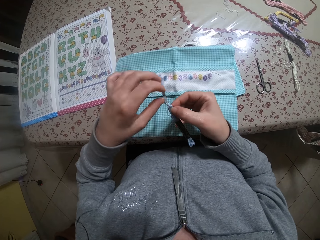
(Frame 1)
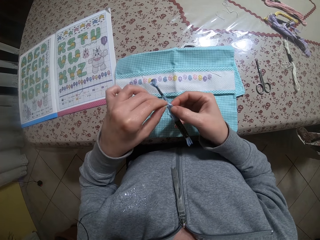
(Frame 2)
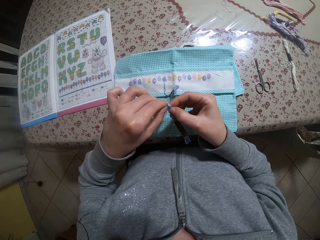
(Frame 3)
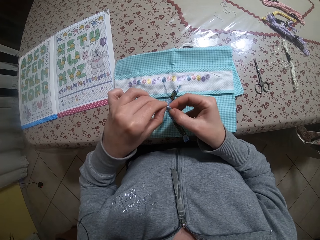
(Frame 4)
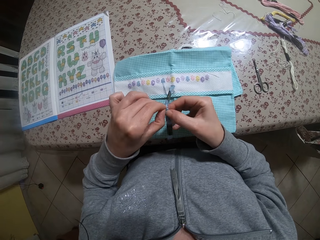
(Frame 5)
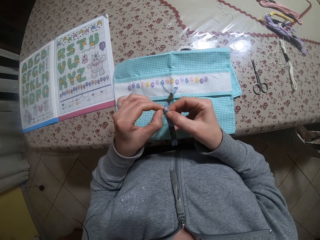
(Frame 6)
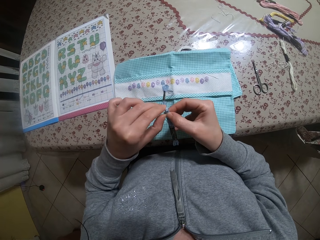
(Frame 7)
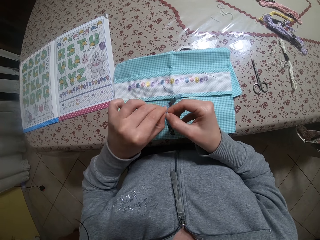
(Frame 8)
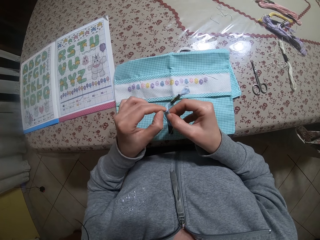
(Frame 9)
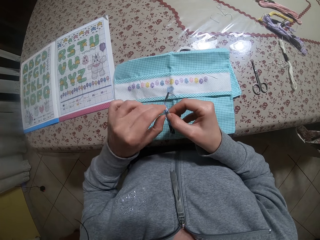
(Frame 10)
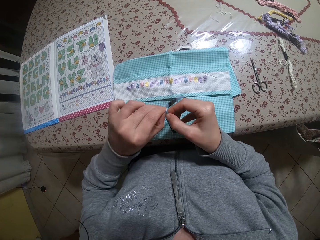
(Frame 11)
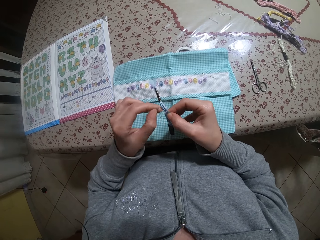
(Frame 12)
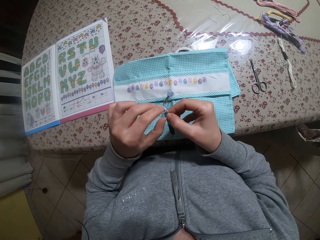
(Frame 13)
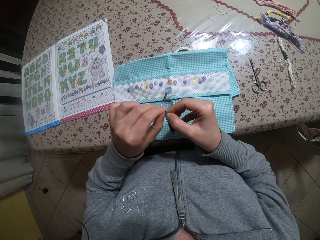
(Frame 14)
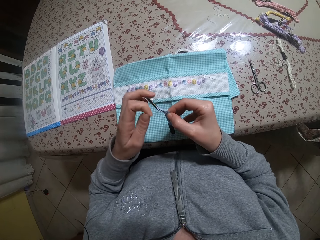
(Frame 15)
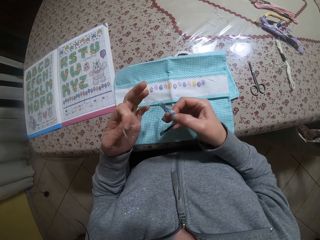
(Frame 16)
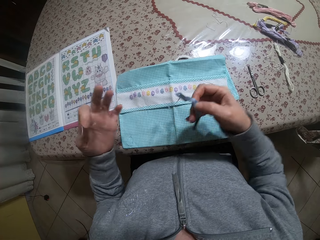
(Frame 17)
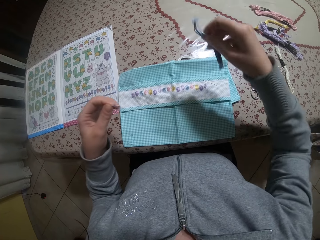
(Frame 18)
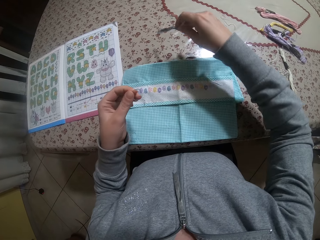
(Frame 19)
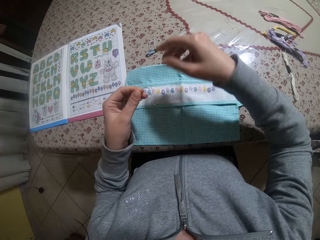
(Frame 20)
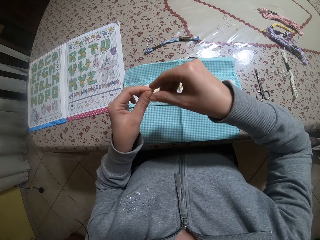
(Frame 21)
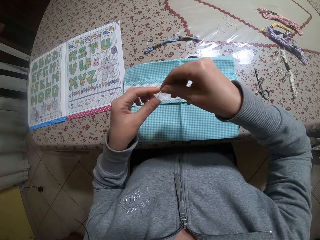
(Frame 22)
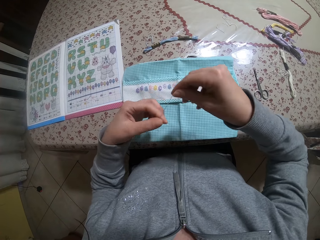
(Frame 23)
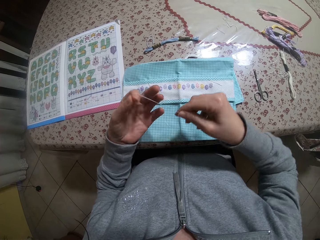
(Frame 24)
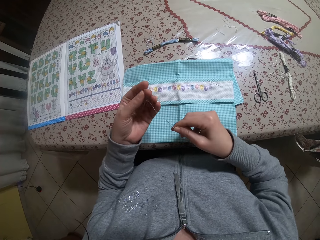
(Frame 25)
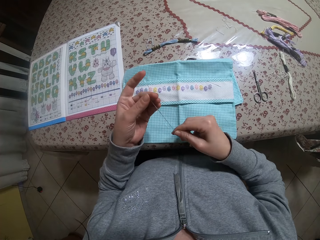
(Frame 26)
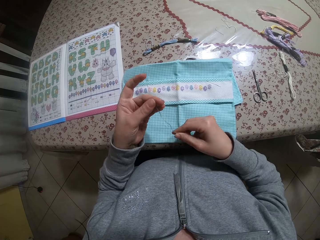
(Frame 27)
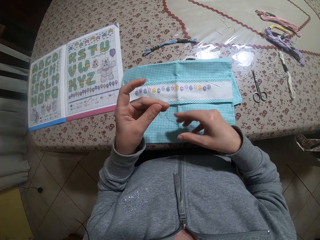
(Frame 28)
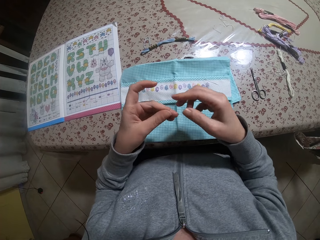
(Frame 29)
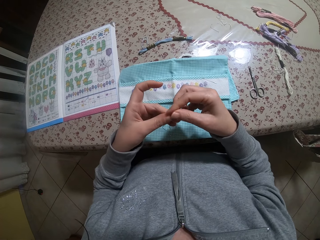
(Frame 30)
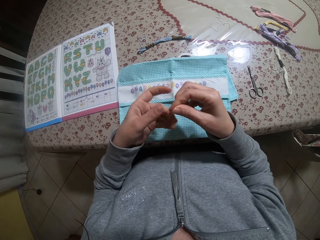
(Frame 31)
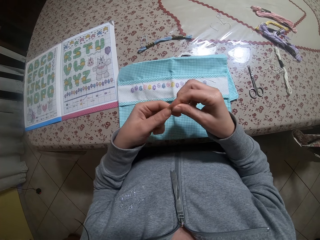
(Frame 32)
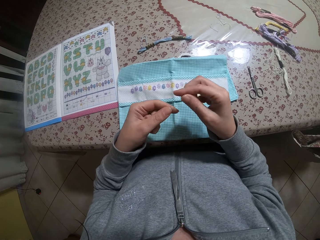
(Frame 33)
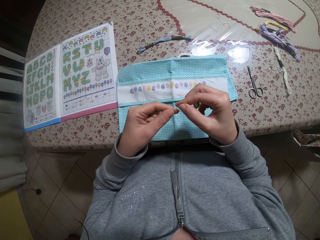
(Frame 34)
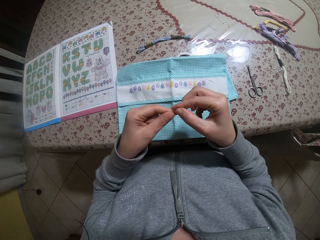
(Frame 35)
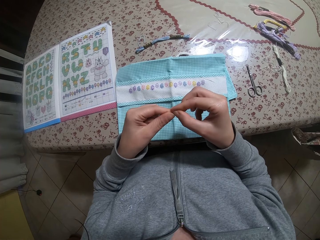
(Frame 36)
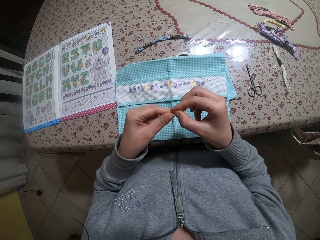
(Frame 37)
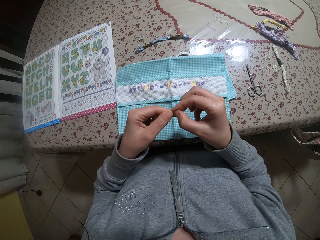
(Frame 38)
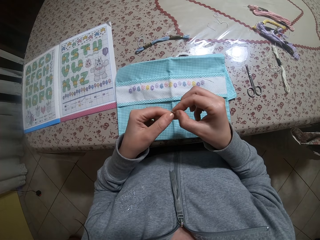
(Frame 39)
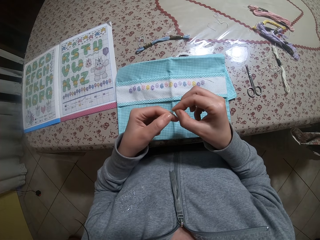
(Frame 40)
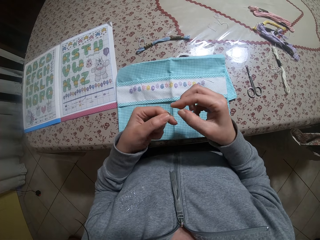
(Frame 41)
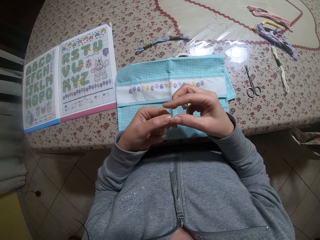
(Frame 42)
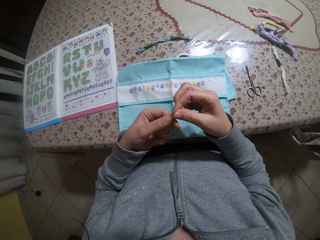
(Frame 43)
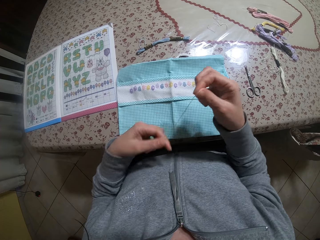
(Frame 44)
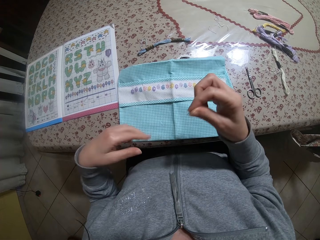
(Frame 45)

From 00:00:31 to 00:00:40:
The camera wearer removes a piece of the thread from the roll of thread with his left hand. He unties the thread roll. He drops the roll of thread on the table with his right hand. He stretches the piece of thread with both hands. He folds the thread.

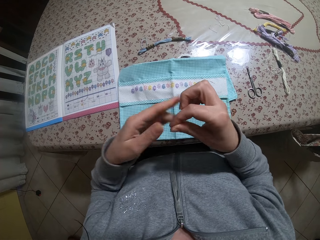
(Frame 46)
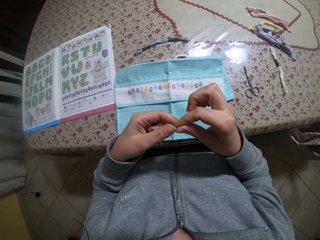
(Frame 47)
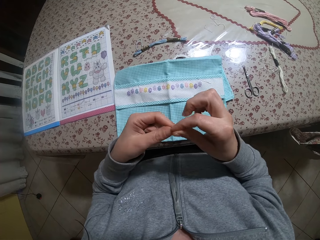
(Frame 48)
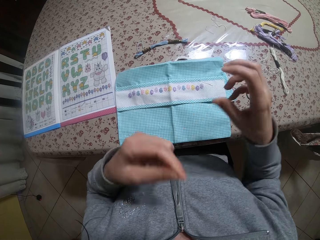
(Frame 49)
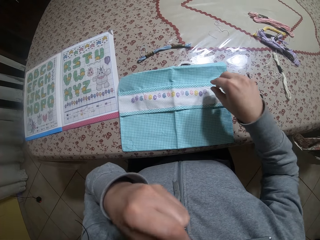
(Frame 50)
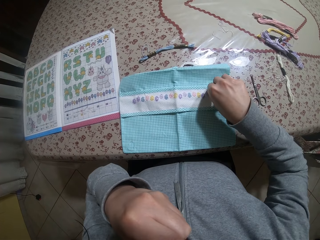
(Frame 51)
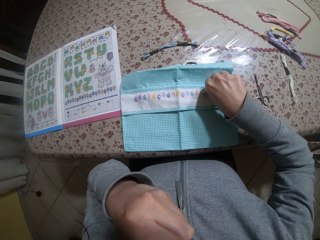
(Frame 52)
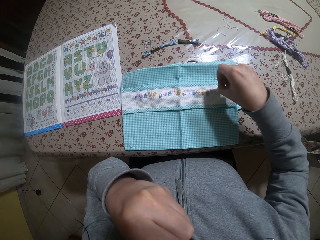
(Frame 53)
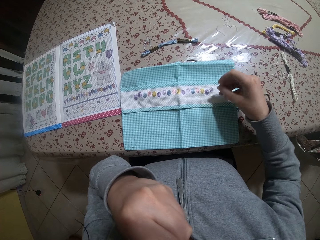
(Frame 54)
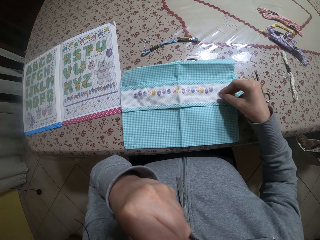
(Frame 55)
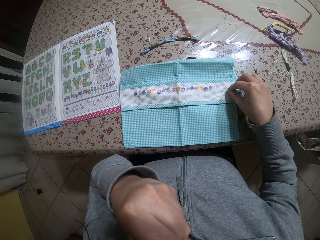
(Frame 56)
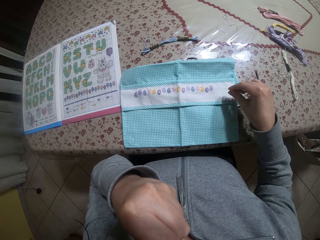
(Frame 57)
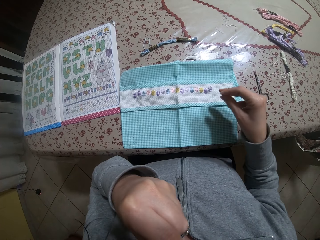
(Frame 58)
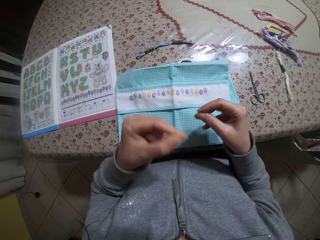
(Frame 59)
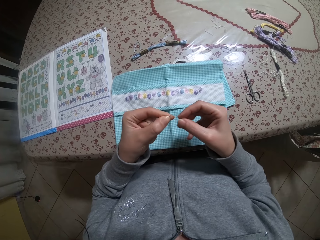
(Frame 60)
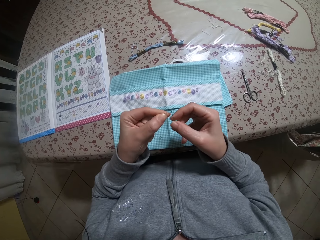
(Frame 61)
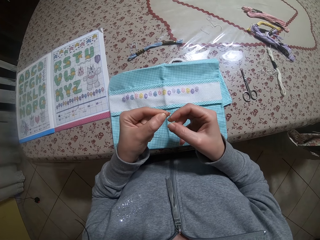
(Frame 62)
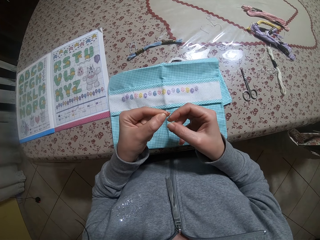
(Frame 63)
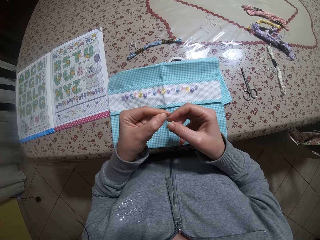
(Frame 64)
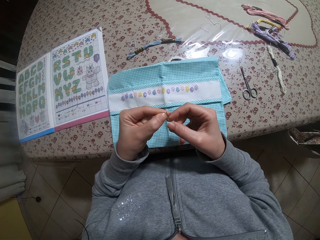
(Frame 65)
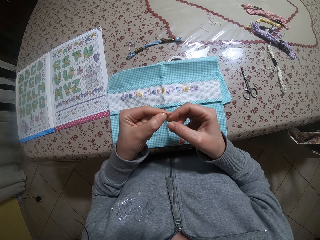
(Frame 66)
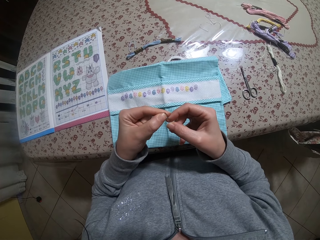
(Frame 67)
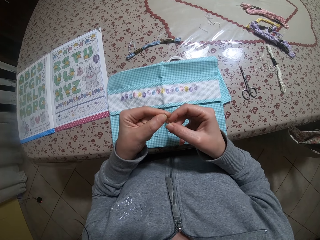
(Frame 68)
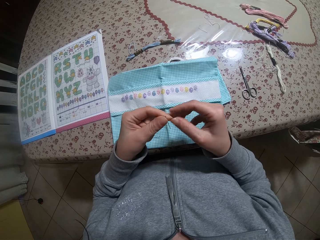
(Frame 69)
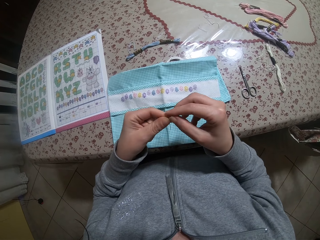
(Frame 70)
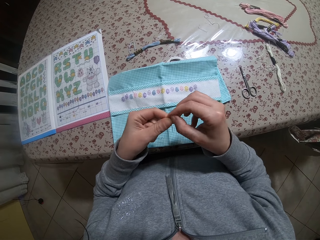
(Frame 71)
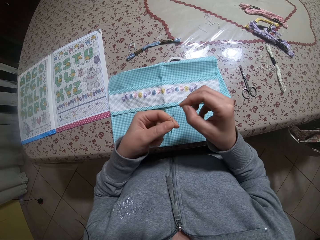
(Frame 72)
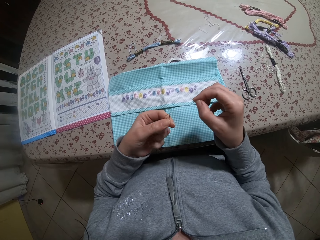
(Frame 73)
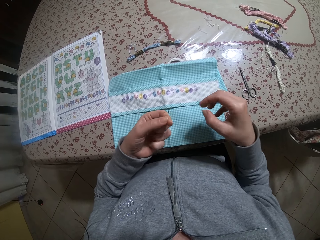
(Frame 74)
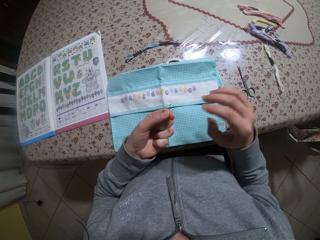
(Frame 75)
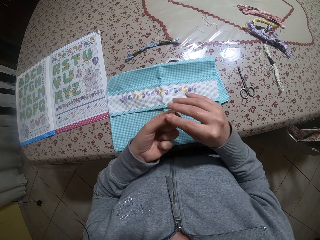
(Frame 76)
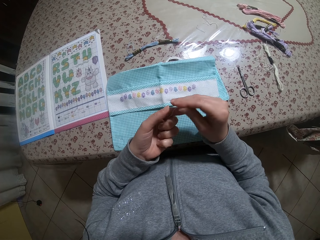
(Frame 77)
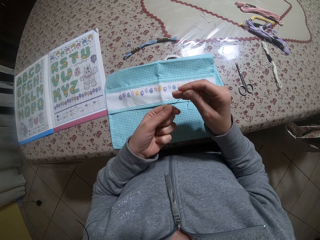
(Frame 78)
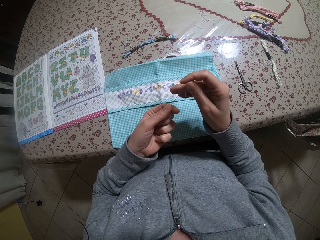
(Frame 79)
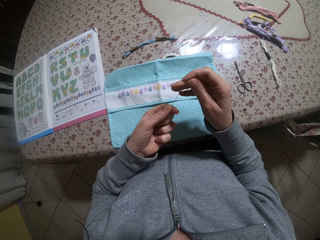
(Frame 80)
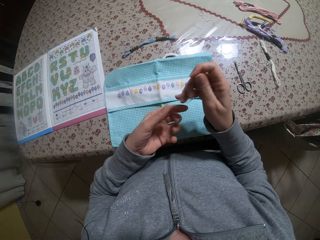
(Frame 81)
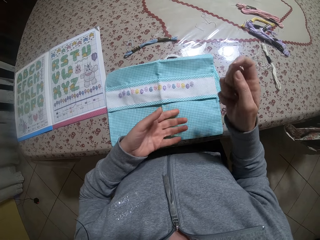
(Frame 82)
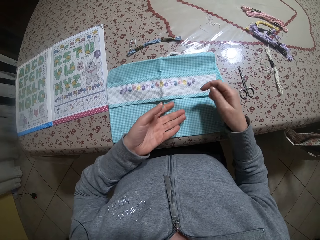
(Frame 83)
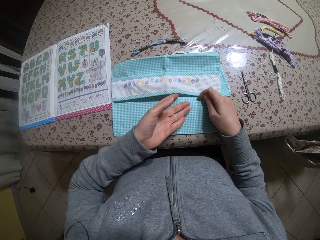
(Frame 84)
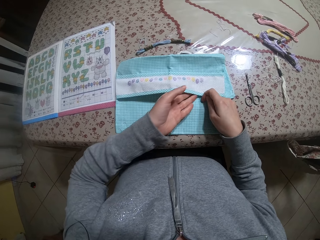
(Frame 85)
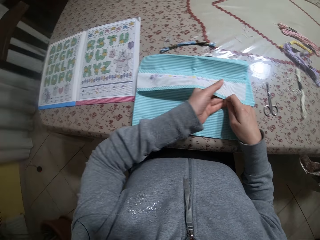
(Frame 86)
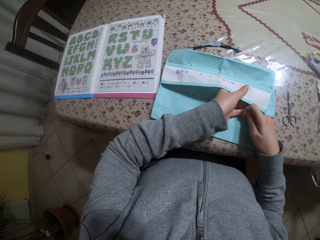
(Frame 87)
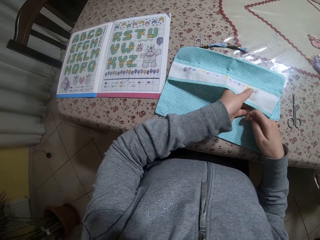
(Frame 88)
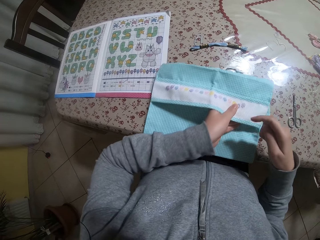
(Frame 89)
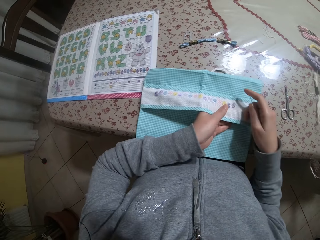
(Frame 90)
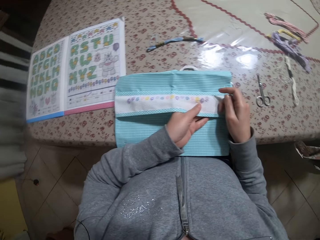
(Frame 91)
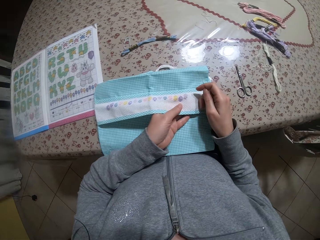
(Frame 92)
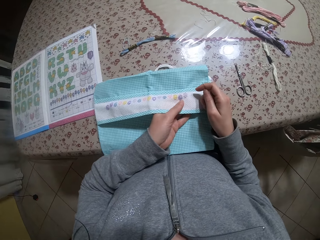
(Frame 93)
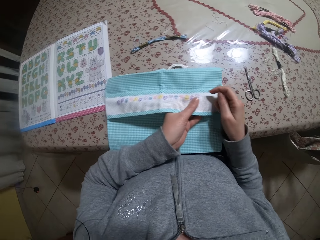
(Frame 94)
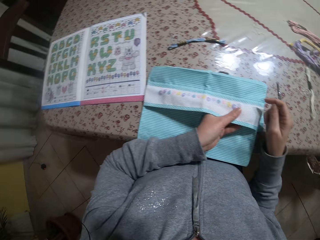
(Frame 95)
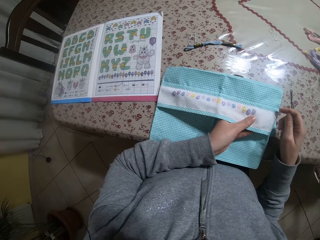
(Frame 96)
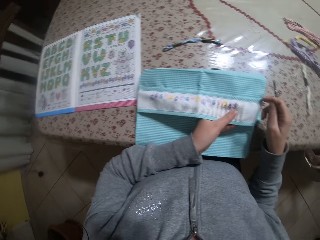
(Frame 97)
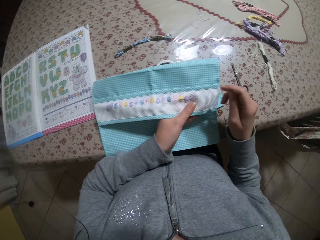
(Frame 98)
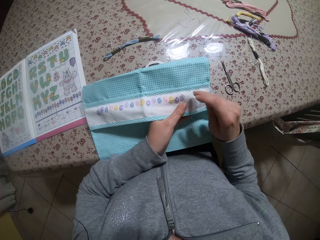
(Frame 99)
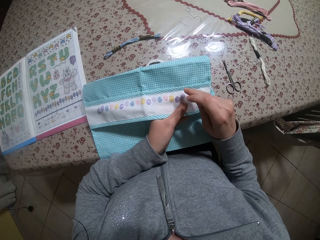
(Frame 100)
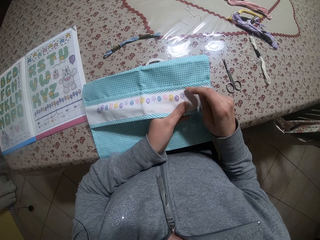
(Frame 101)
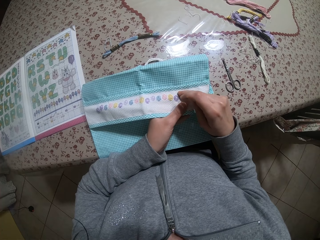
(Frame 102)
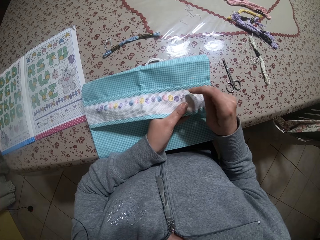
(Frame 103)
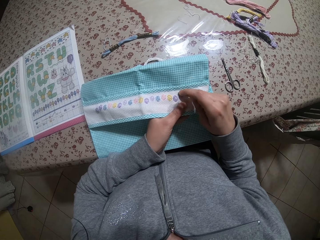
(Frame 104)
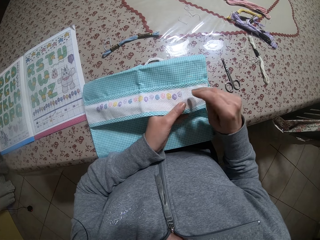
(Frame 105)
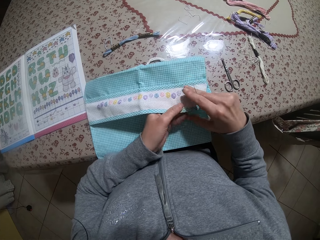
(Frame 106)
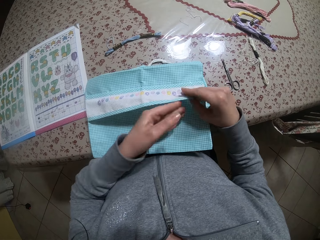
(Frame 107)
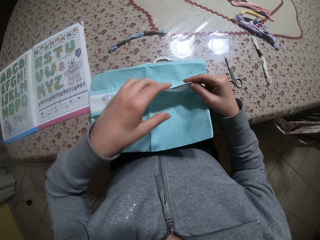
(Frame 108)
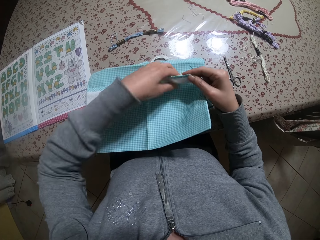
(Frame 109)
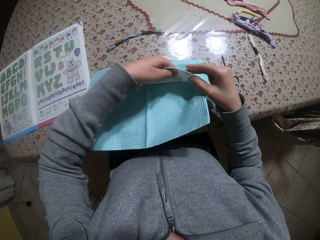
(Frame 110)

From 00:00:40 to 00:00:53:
The camera wearer puts one end of the piece of thread in his mouth with his left hand. He takes a needle from the napkin on the table with his right hand. He puts one end of the piece of thread through the needle with both hands. He straightens the thread. He holds the napkin with both hands. He touches a piece of cloth.
